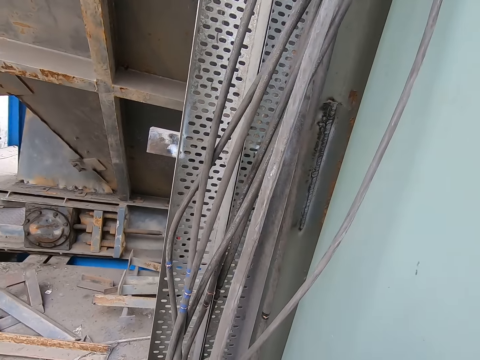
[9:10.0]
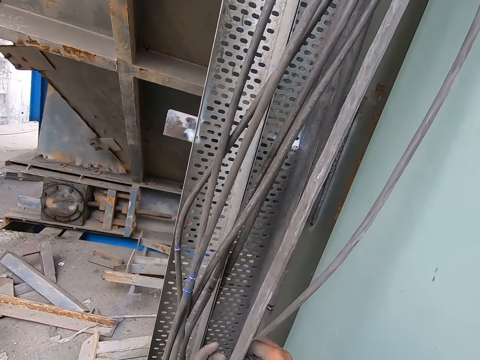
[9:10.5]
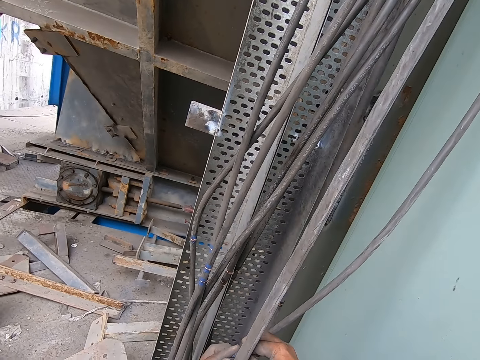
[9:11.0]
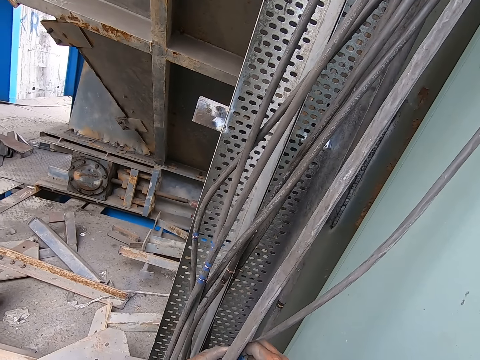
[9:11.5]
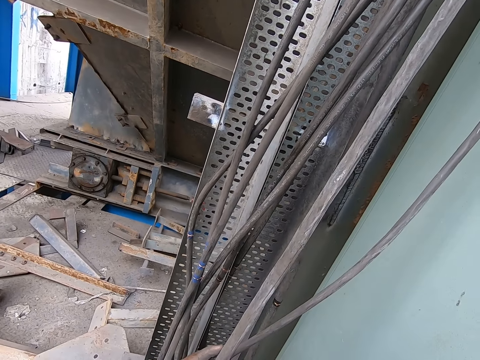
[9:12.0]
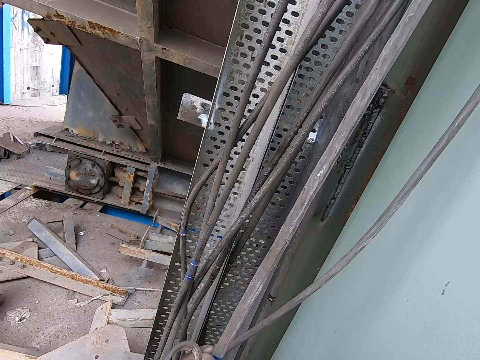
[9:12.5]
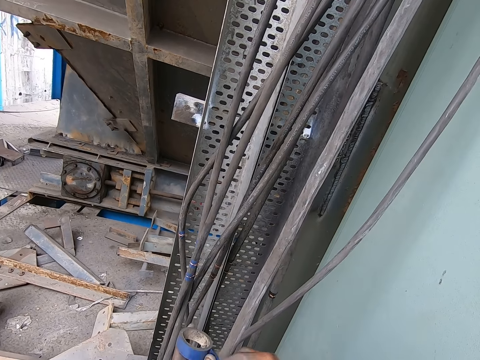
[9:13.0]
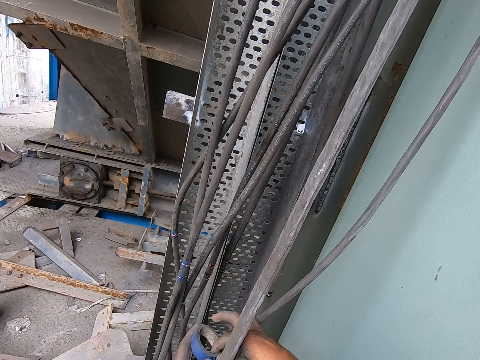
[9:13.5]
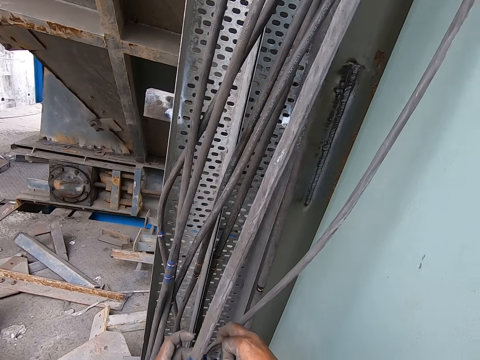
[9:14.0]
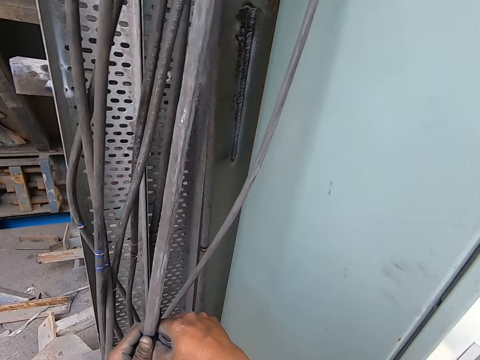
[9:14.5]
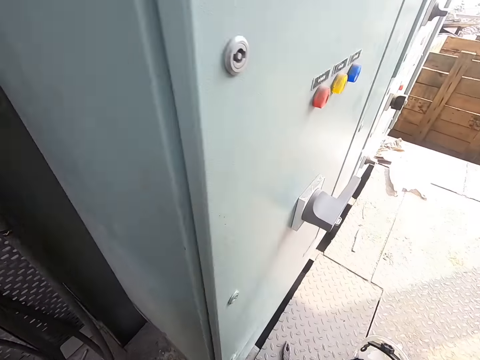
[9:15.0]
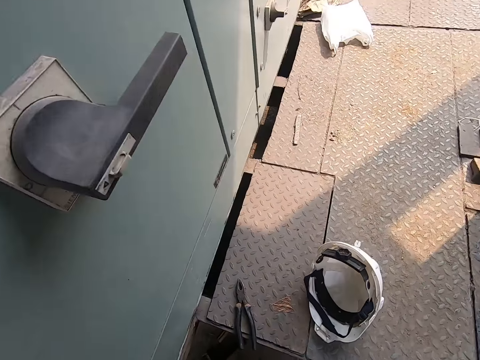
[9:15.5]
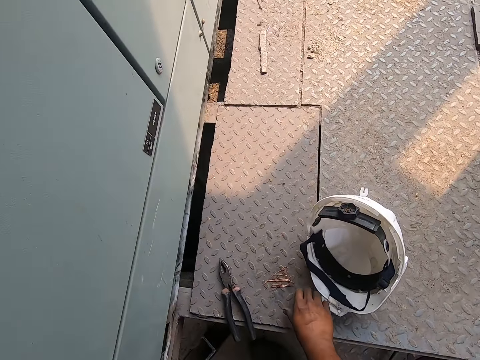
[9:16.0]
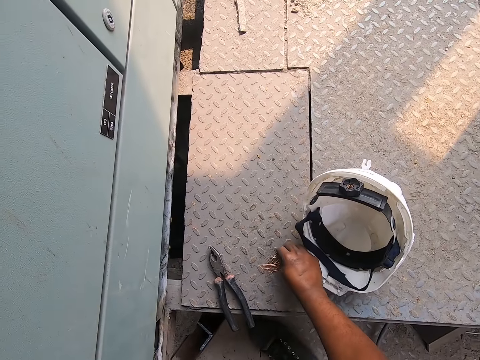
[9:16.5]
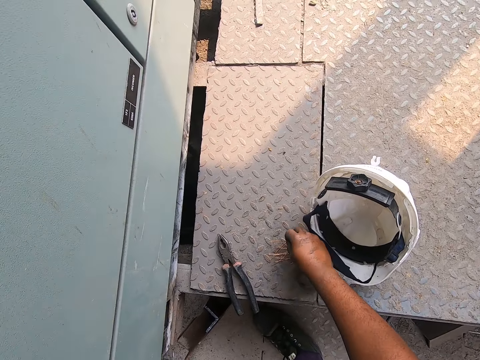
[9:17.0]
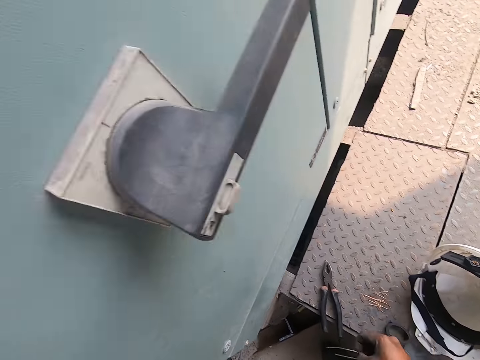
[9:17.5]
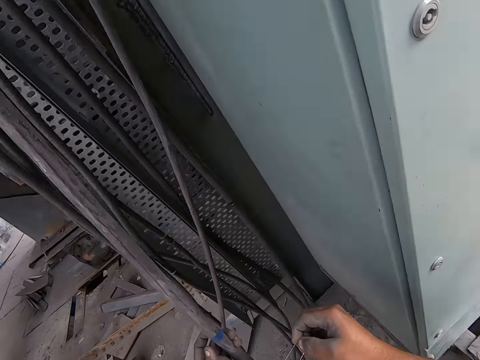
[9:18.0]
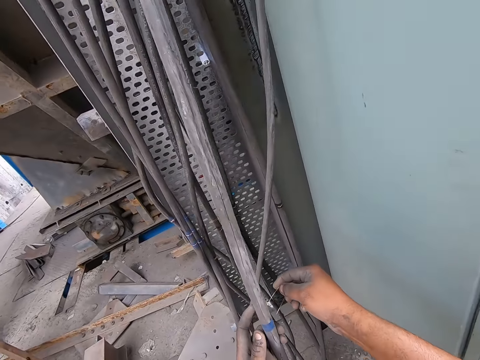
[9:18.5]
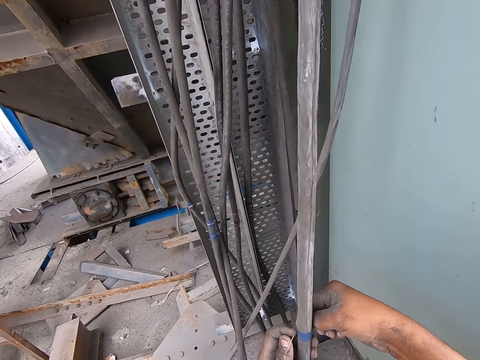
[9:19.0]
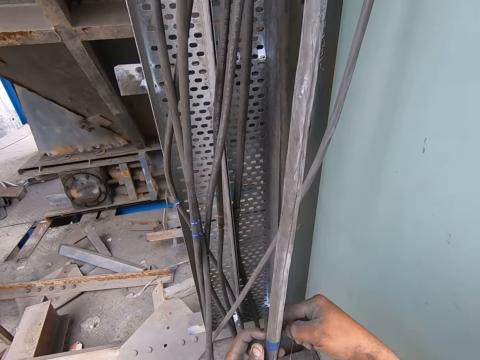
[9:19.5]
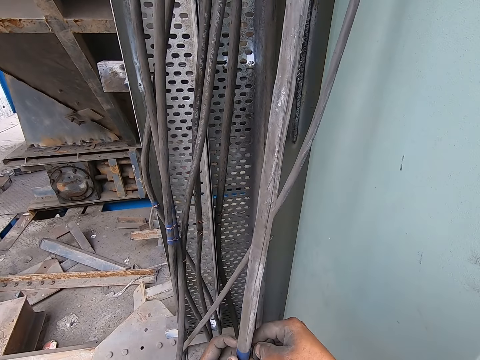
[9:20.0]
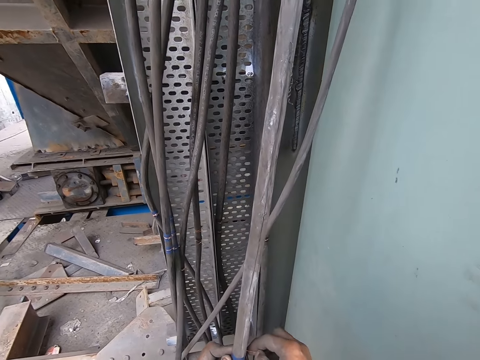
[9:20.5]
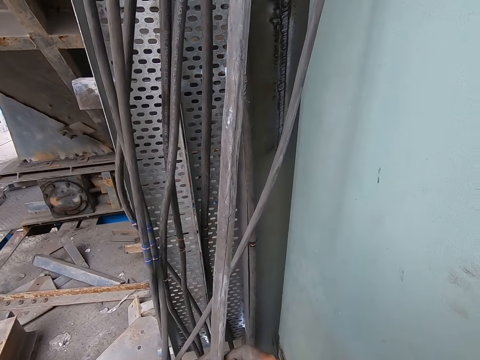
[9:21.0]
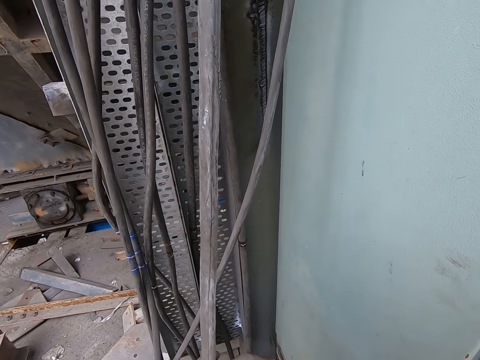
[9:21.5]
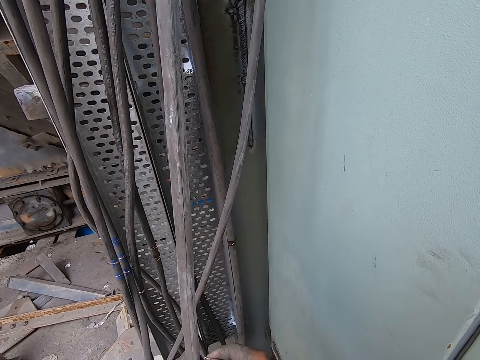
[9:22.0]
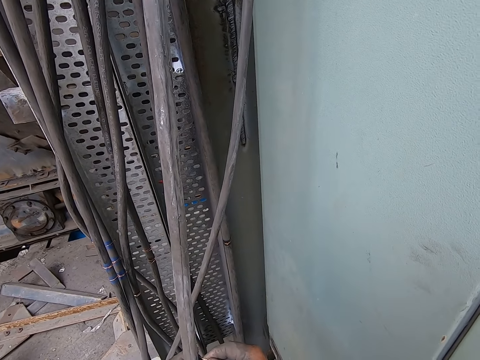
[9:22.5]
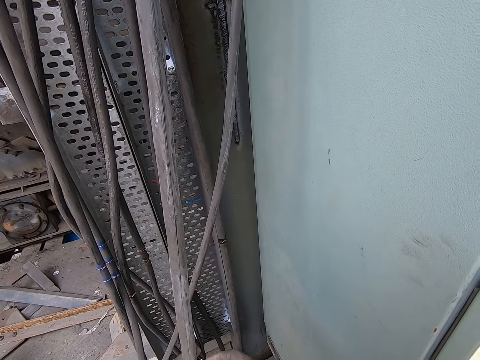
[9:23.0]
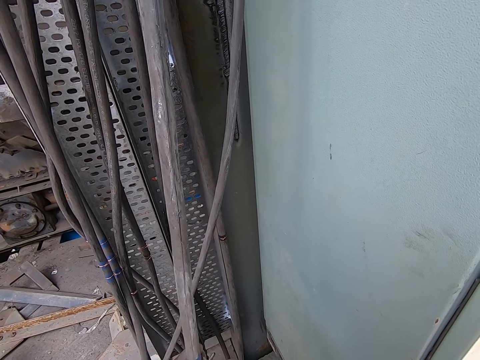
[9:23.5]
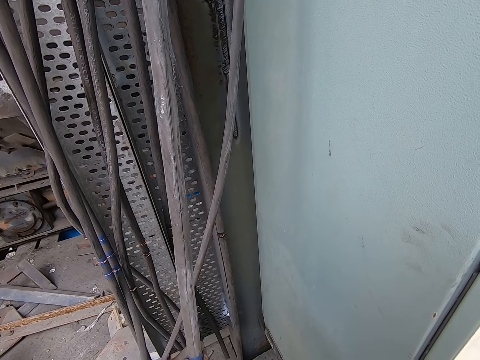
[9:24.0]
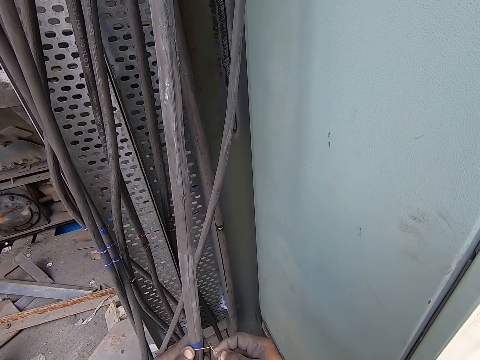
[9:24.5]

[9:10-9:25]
The camera wearer holds a cable with his left hand. He tapes the electricity cable with the masking tape in both hands. He drops the duct tape on the metal platform with his right hand. He picks up a copper wire or cable tie from the metal platform with his right hand. He rolls the hose with the copper wire in his right hand. He holds the cable with his left hand. He holds the cable tie with both hands and ties the cable with the cable tie.

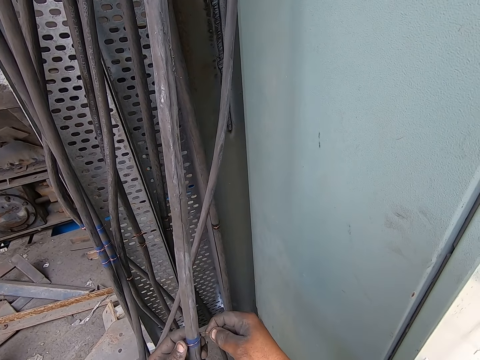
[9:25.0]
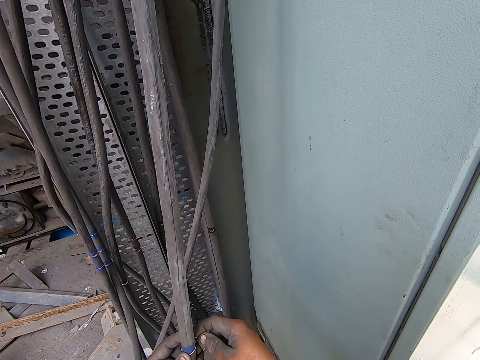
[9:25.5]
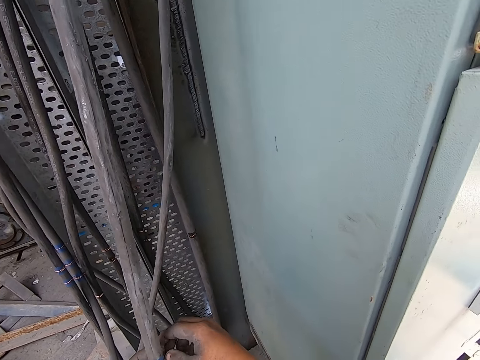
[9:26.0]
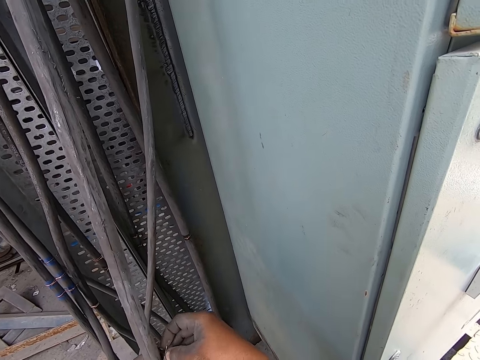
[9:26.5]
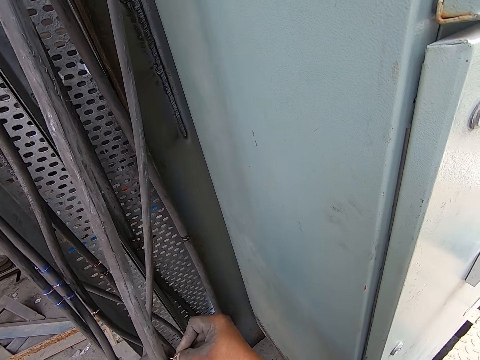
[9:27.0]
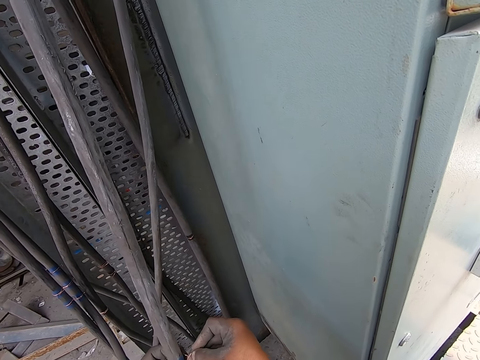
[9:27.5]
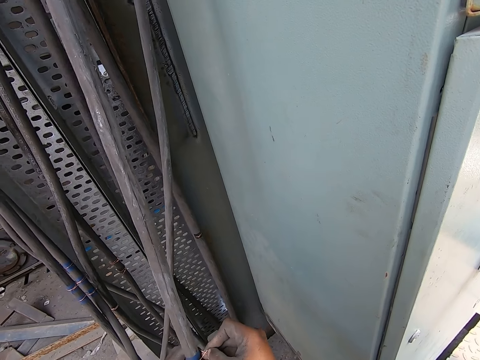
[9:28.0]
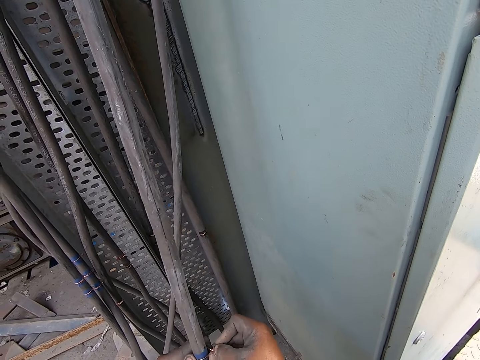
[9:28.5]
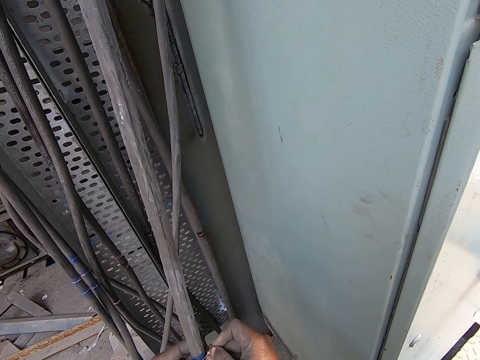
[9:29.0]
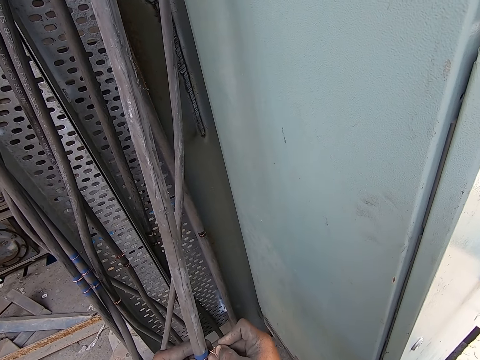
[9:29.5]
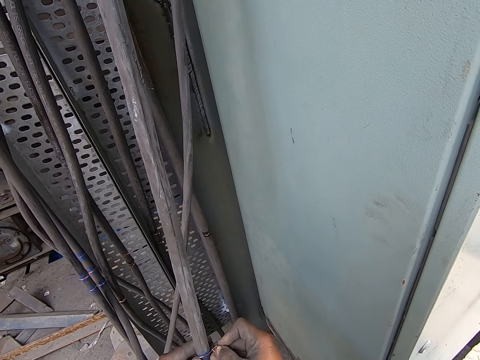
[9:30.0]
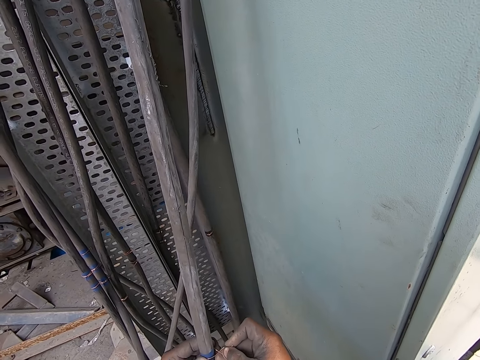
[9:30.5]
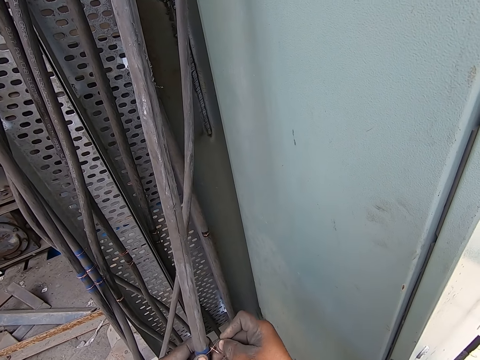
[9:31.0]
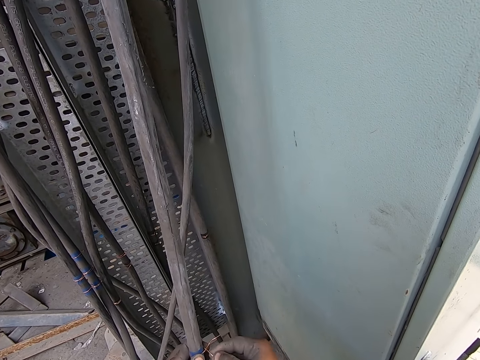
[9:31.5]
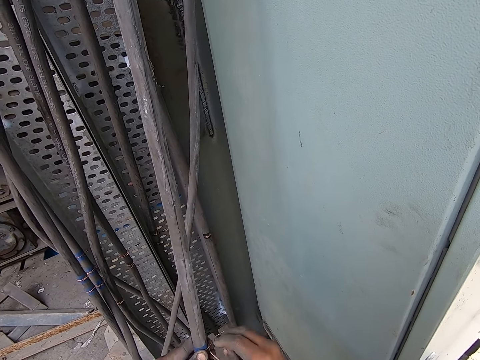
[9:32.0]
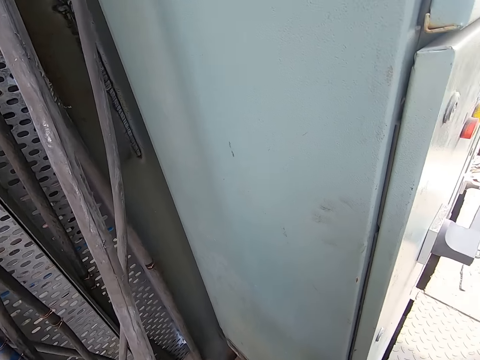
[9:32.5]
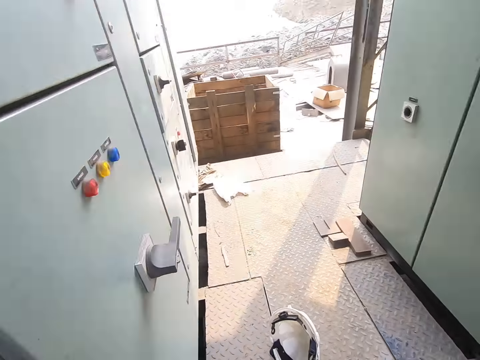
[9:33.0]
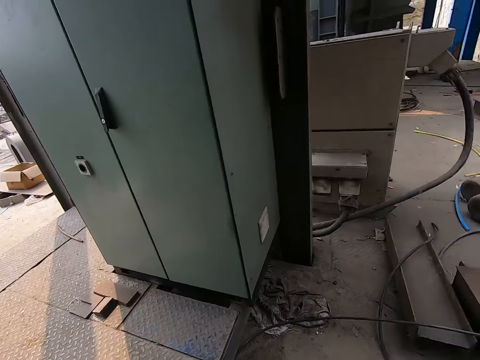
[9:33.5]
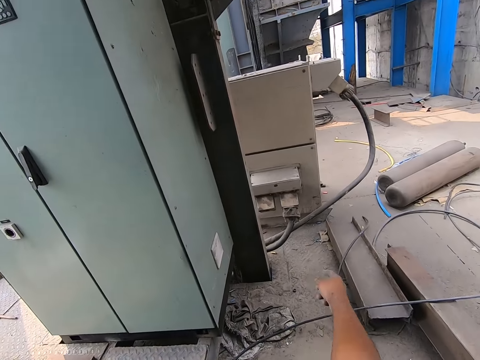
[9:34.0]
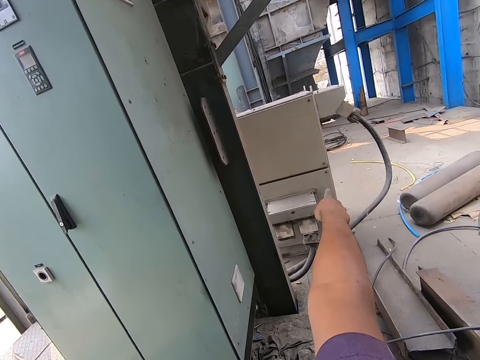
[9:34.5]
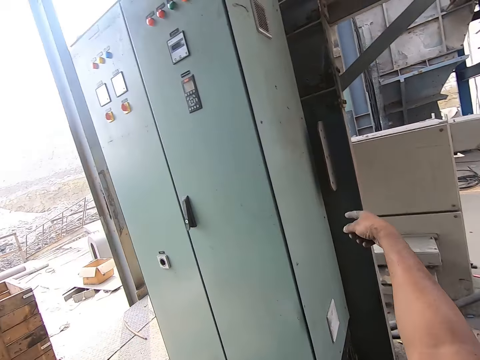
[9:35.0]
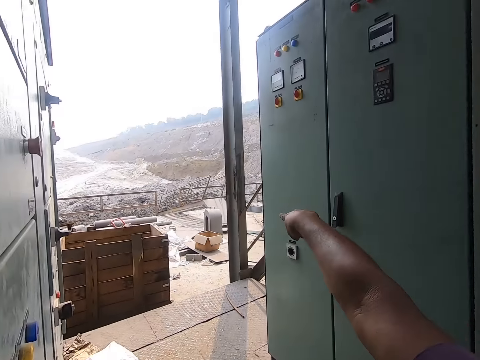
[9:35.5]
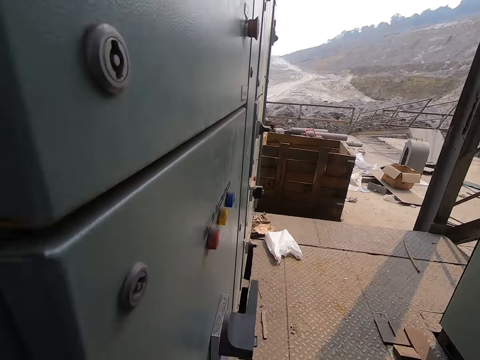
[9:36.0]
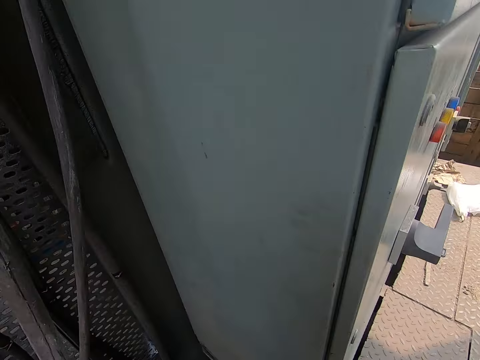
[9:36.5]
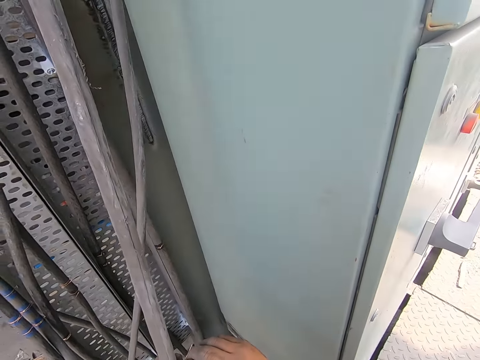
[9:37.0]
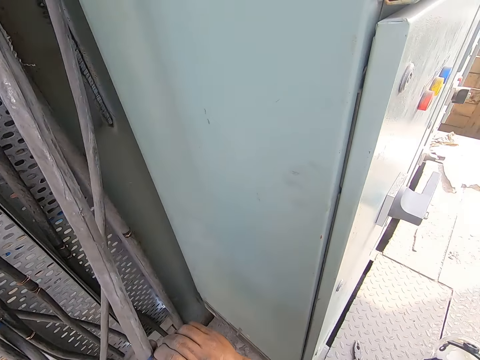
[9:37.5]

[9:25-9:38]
A man interacts with the camera wearer, another man and a third man. The camera wearer turns around. They point at cables.
